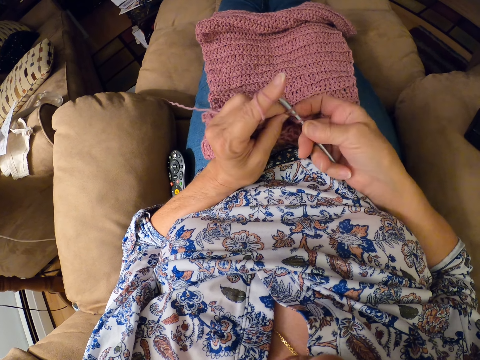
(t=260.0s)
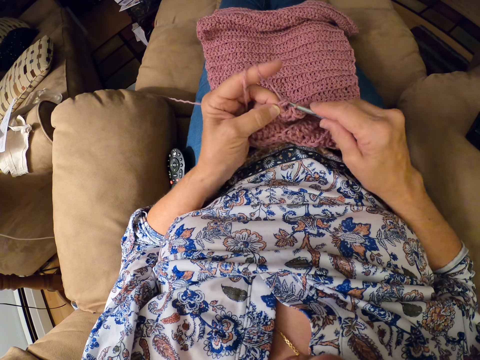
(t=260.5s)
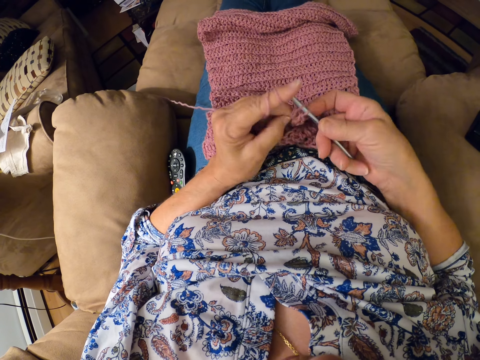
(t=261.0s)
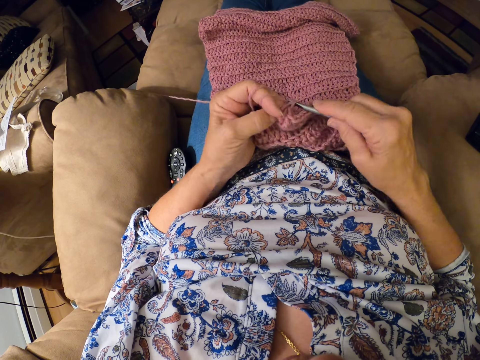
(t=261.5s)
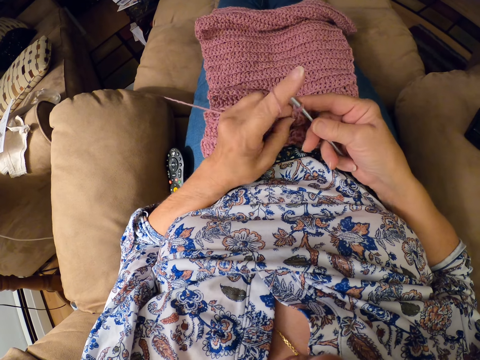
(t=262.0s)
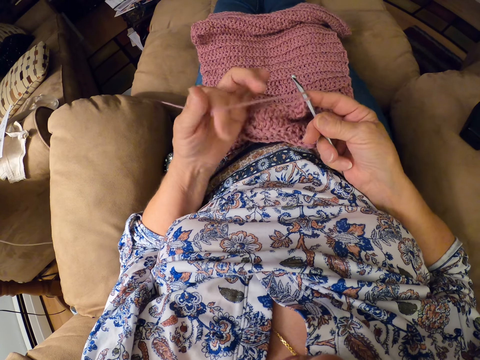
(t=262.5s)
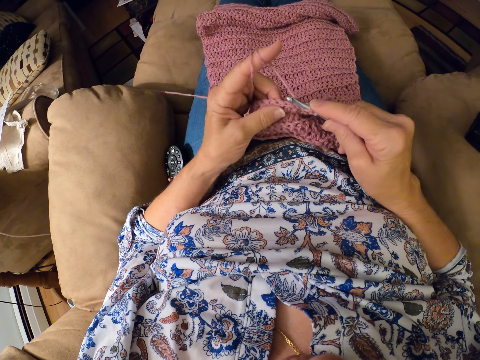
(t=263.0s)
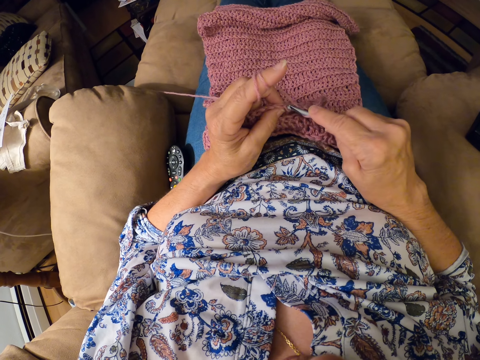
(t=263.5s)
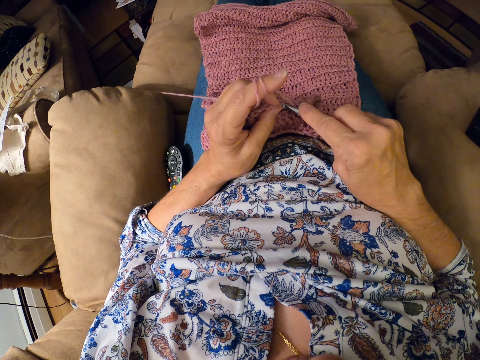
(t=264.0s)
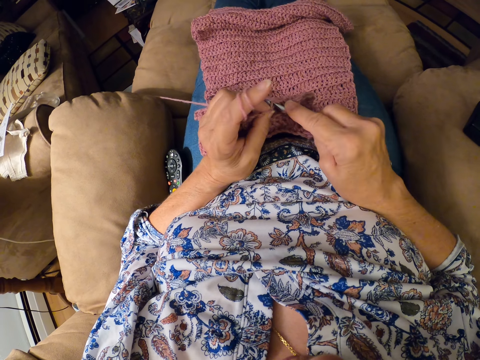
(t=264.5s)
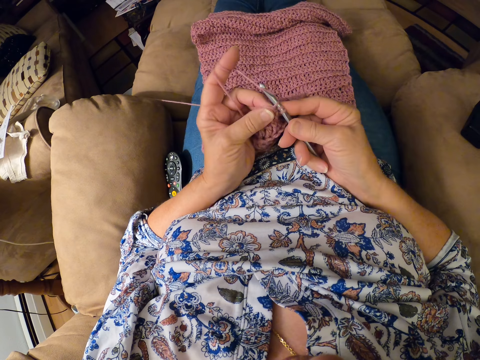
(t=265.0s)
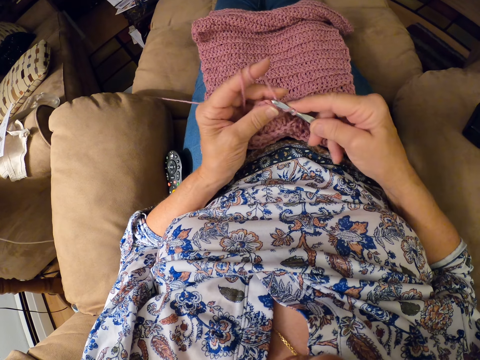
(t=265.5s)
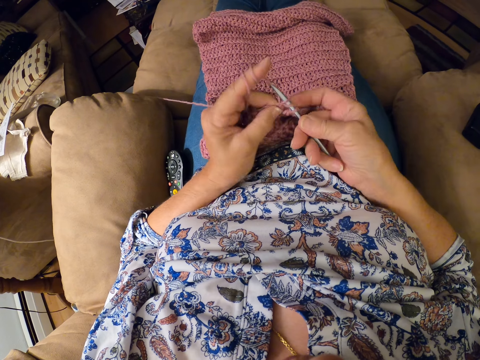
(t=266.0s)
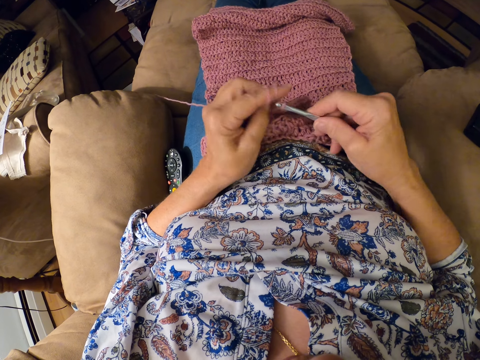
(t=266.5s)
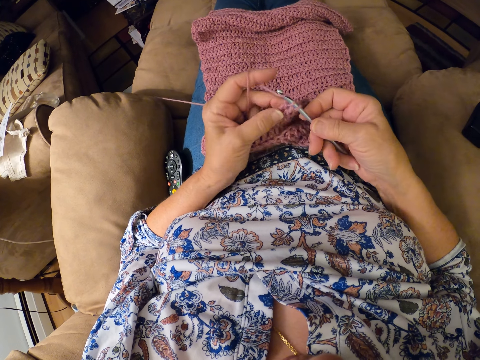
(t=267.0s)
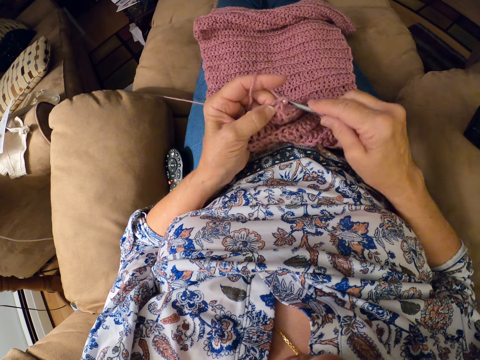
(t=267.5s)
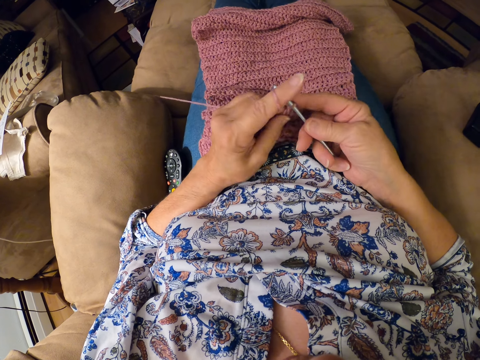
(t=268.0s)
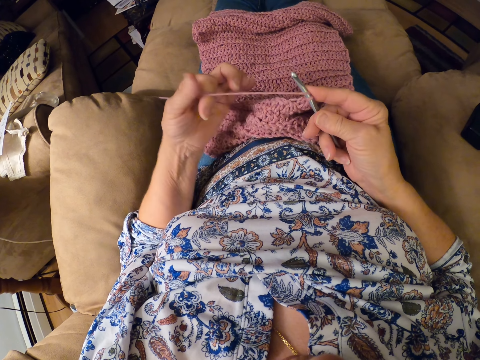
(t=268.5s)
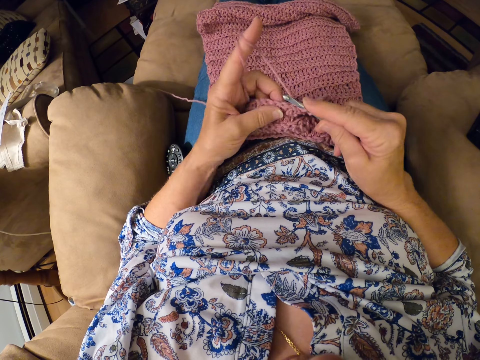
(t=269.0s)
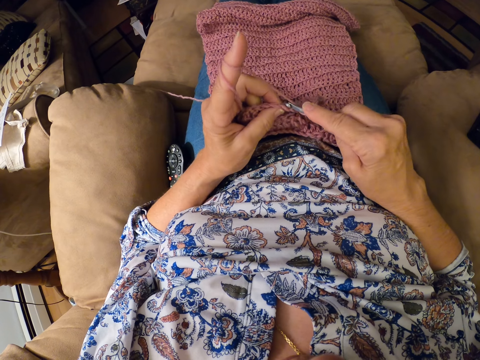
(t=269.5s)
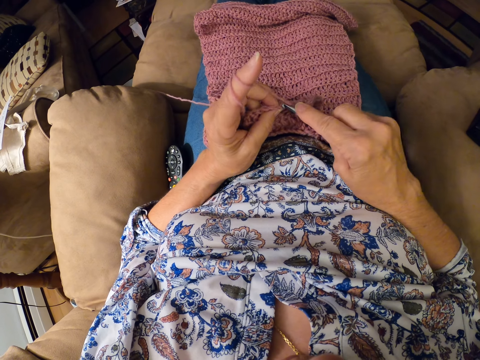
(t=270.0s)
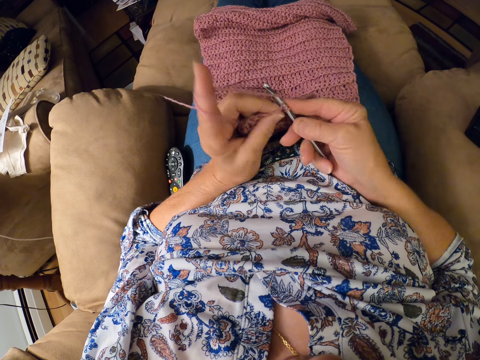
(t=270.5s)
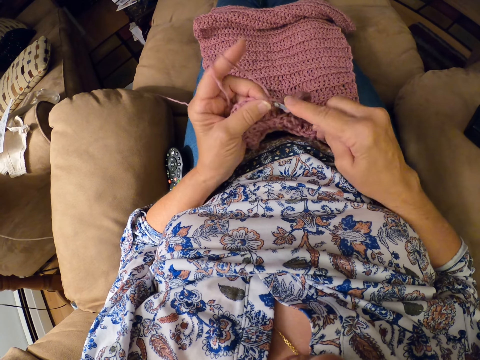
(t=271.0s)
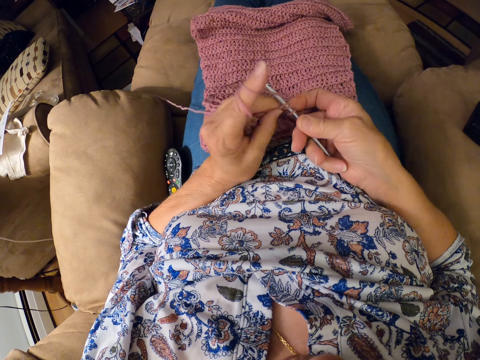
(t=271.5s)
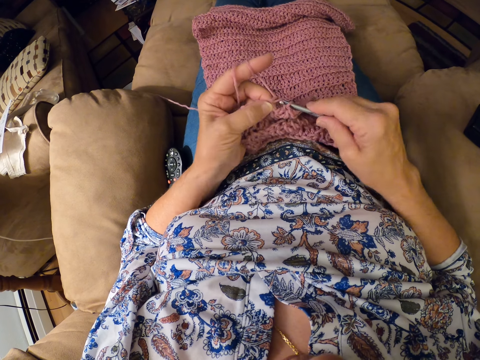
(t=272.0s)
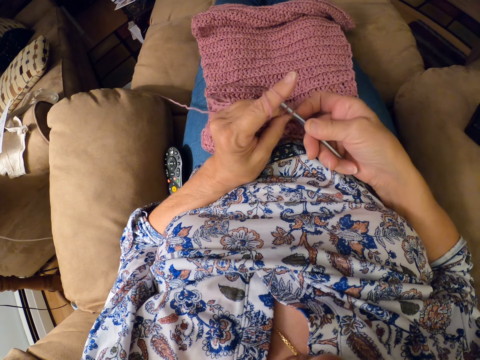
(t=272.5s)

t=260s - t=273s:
The camera wearer folds the yarn on her finger. She crochets the woolen fabric with a crochet hook. She folds the yarn on her finger. She crochets the woolen fabric with the crochet hook.

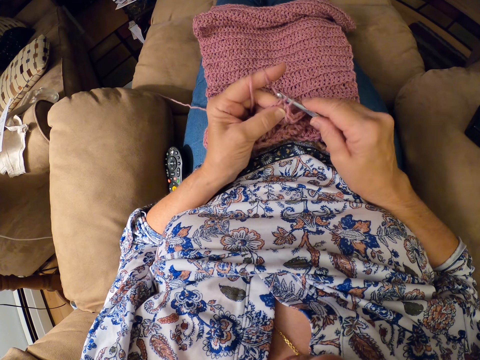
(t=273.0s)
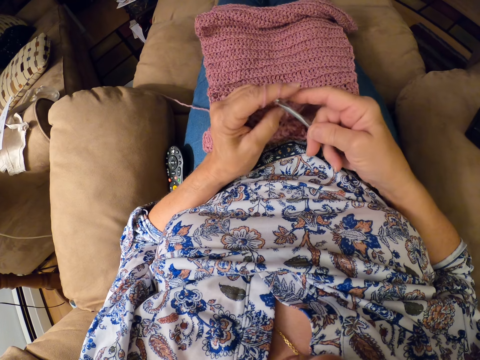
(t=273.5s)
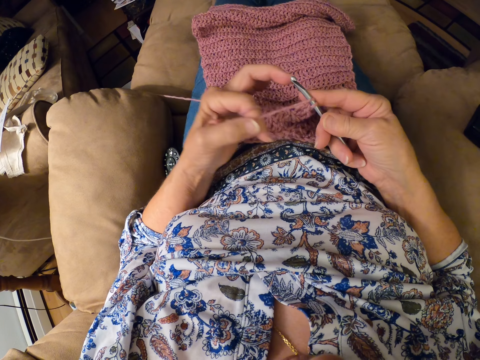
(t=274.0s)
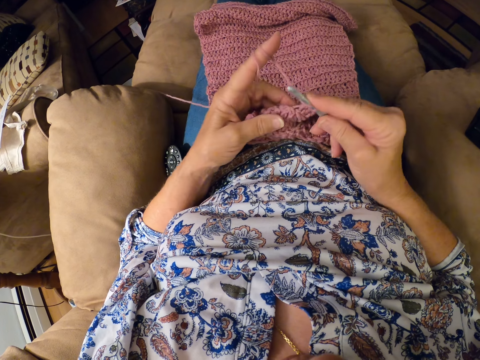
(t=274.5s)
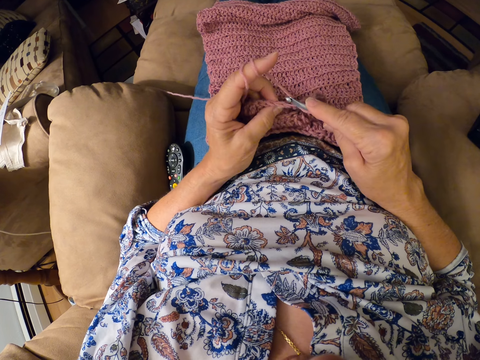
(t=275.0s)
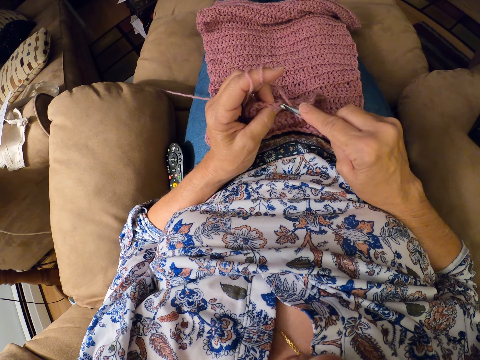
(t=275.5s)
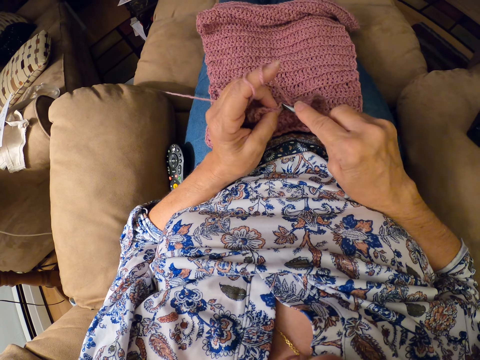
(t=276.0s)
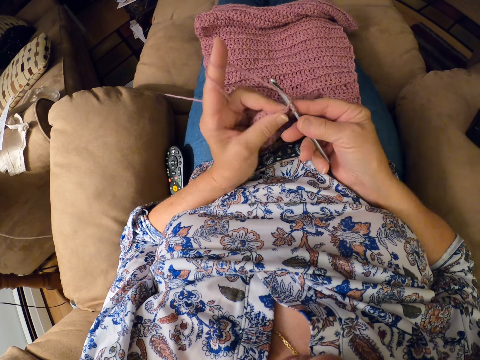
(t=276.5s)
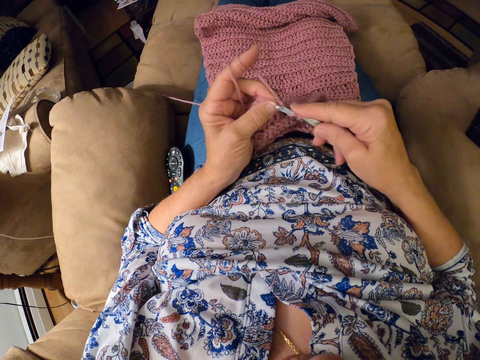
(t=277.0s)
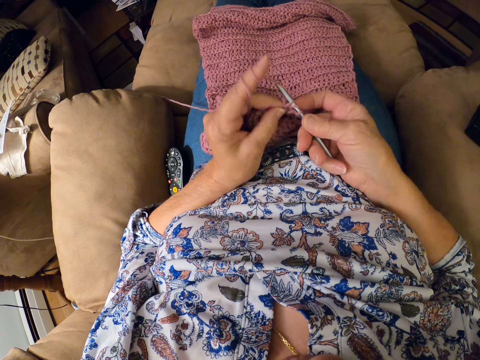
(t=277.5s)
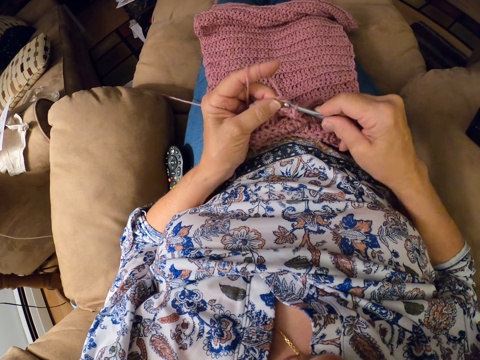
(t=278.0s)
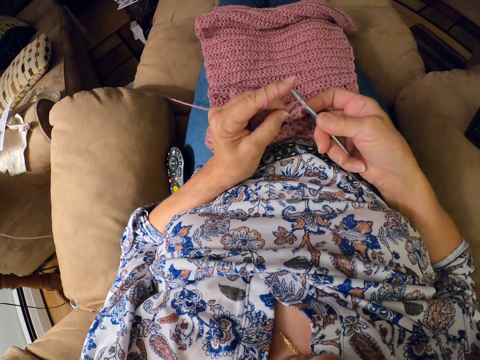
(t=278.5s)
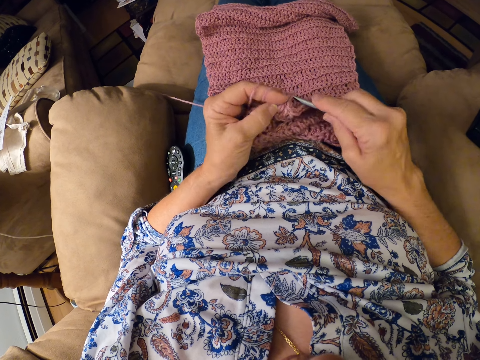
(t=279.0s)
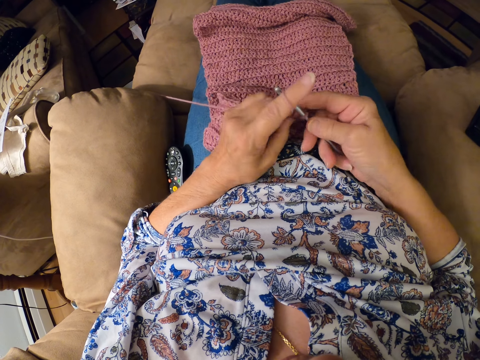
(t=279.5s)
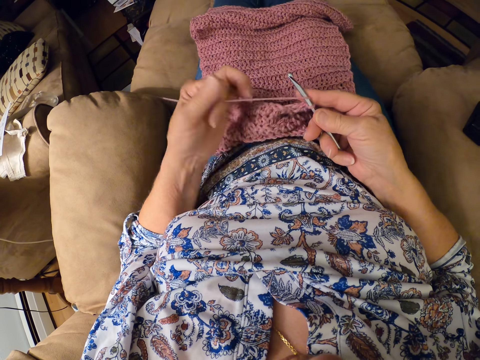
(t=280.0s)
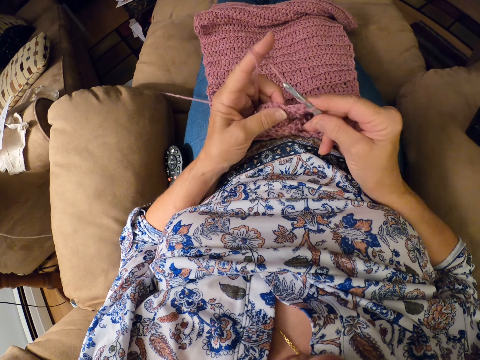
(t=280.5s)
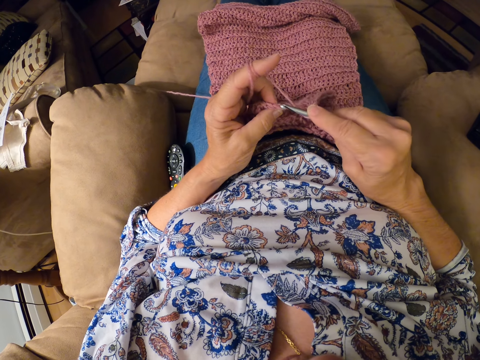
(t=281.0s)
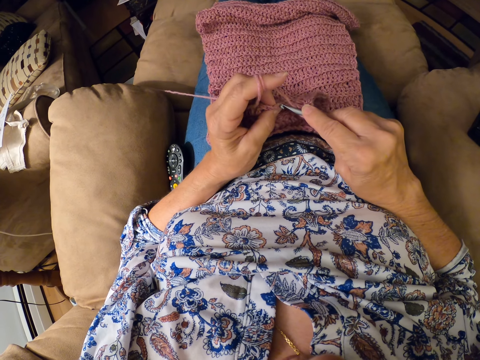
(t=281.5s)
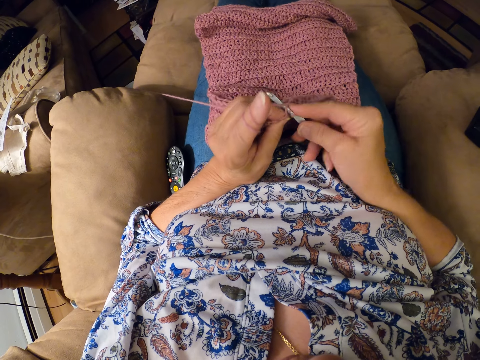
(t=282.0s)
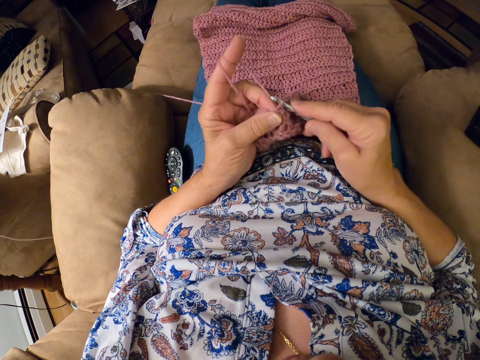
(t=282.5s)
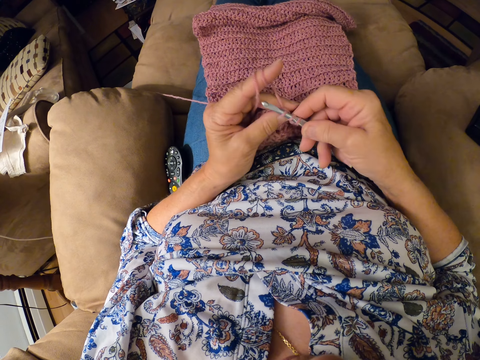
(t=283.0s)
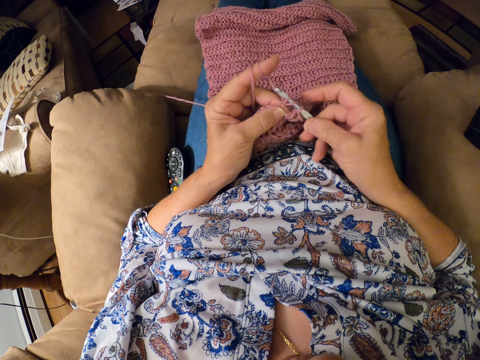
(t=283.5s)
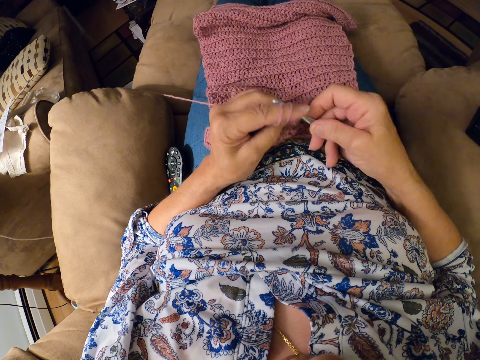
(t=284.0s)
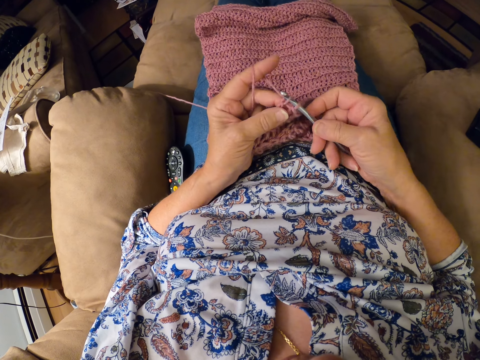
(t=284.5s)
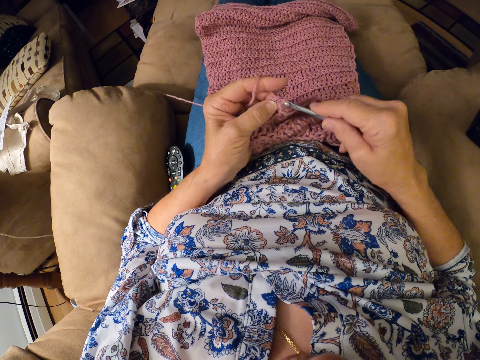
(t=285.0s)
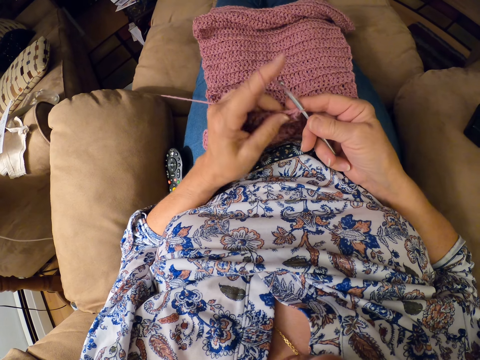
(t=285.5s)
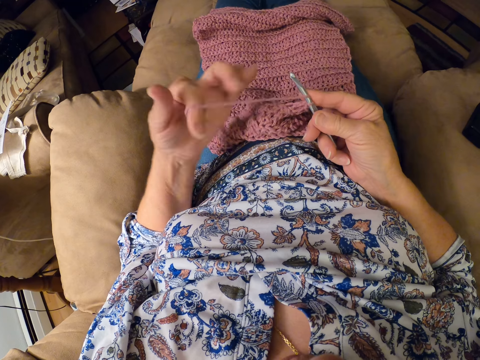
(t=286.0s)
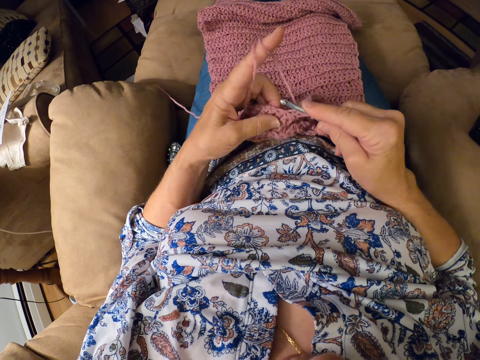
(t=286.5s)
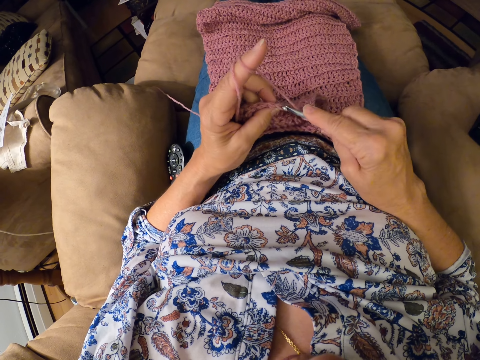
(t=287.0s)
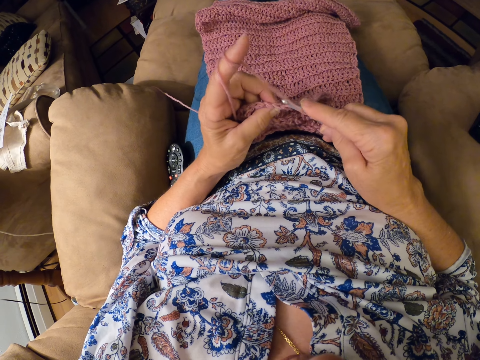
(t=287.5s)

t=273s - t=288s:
The camera wearer folds the yarn on her finger. She crochets the woolen fabric with a crochet hook. She folds the yarn on her finger. She crochets the woolen fabric with the crochet hook. She lets go of the knitted yarn, rolls the yarn on her finger and holds the knitted yarn with her fingers.
